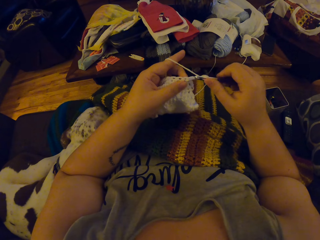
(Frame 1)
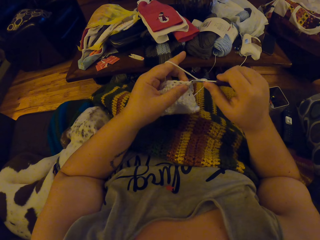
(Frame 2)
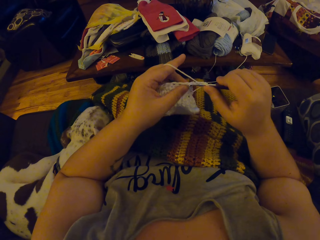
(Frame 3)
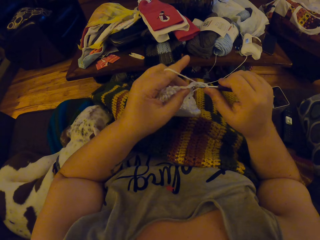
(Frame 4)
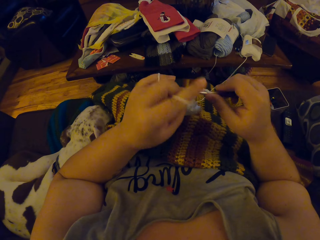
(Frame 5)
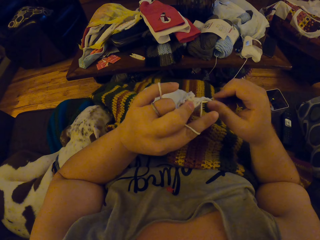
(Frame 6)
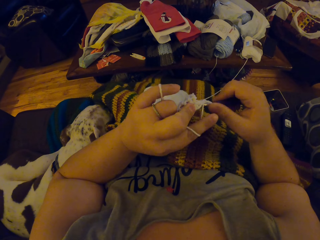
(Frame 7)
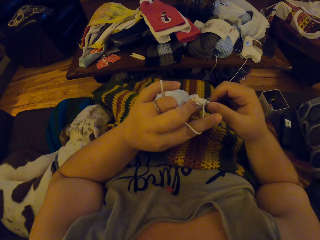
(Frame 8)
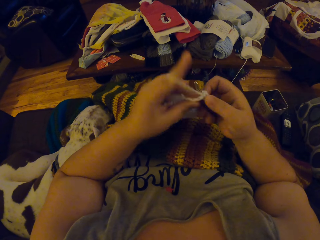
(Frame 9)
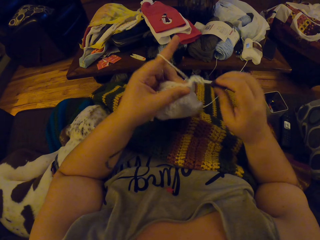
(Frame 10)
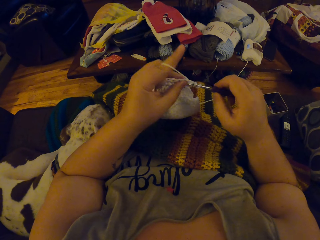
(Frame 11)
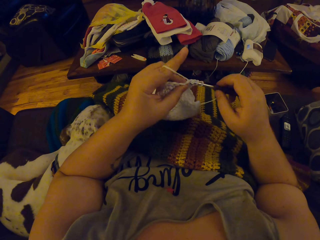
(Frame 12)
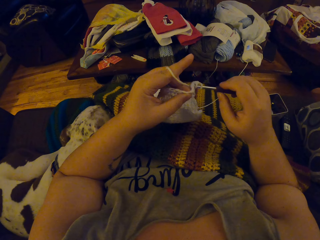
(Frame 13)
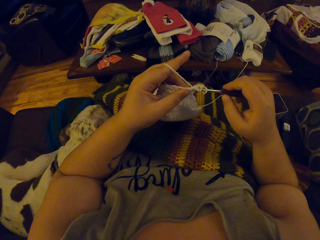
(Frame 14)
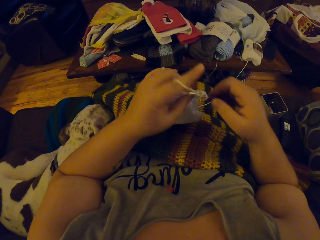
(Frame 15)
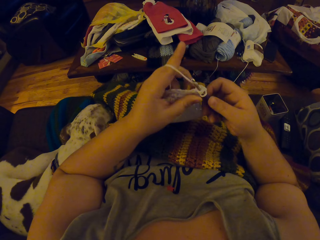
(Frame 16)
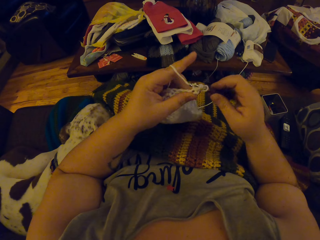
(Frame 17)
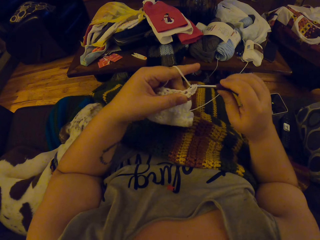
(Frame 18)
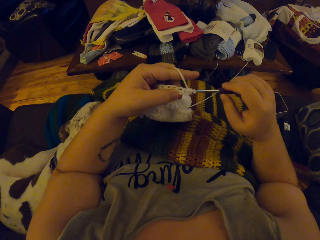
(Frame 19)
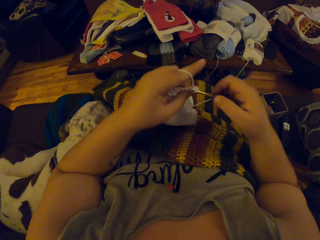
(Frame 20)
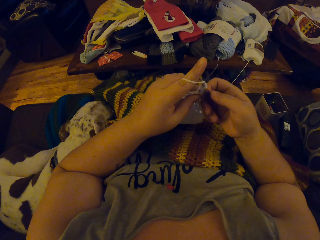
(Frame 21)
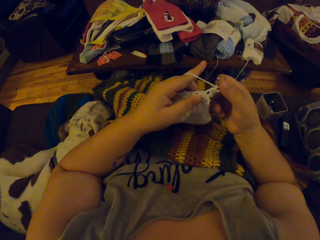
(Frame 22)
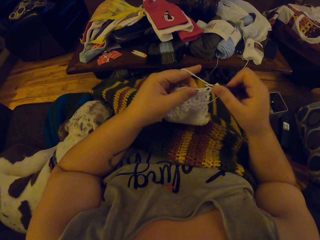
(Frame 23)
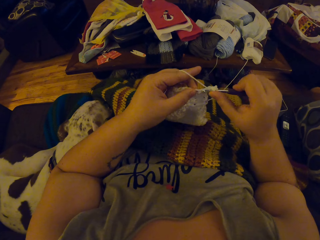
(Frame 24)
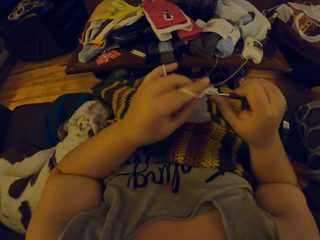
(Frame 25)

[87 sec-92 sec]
The camera wearer crochets the strip of yarn into a cloth with the crochet hook and her left hand.

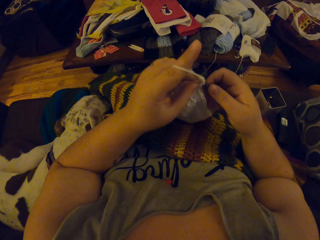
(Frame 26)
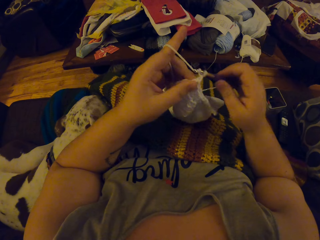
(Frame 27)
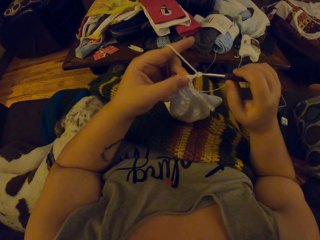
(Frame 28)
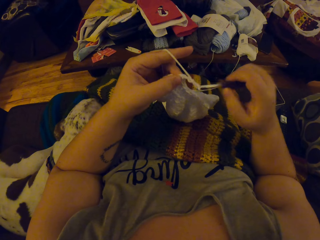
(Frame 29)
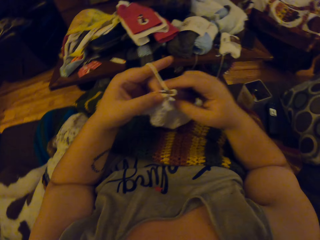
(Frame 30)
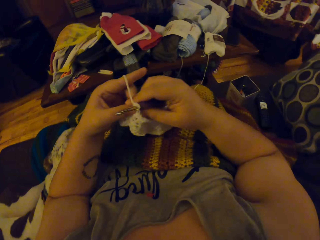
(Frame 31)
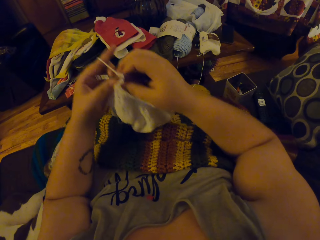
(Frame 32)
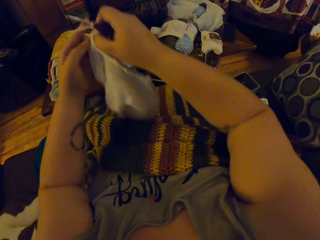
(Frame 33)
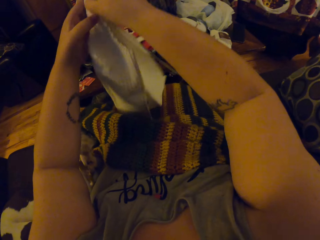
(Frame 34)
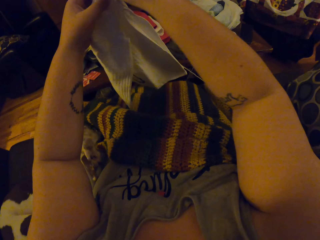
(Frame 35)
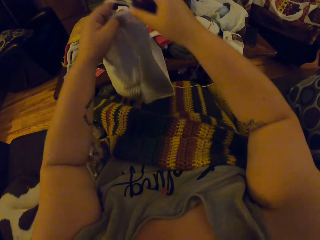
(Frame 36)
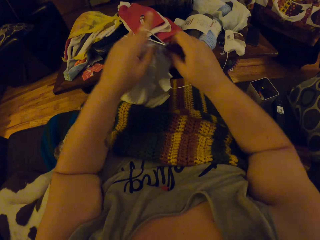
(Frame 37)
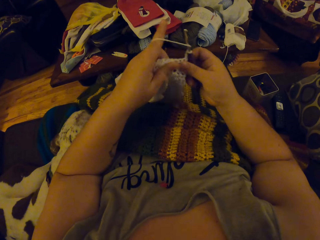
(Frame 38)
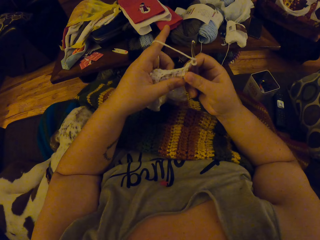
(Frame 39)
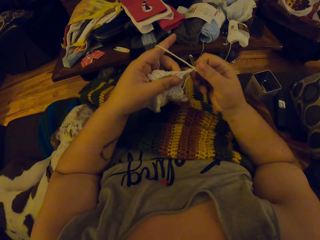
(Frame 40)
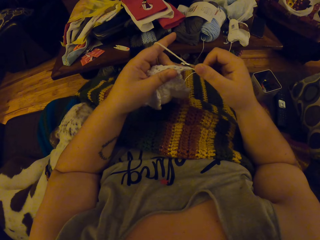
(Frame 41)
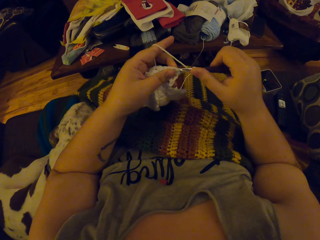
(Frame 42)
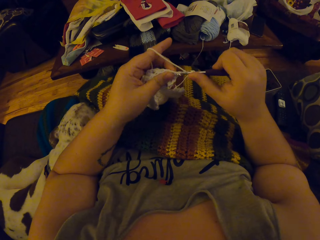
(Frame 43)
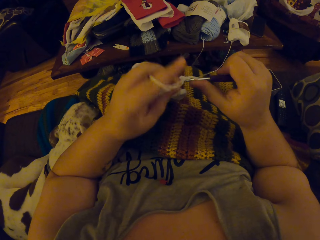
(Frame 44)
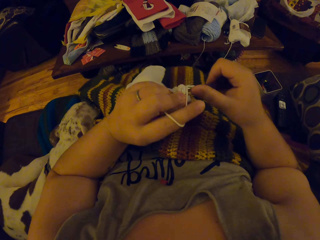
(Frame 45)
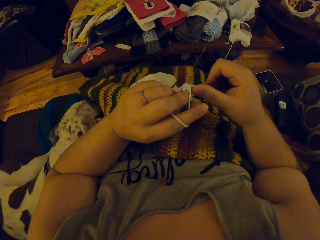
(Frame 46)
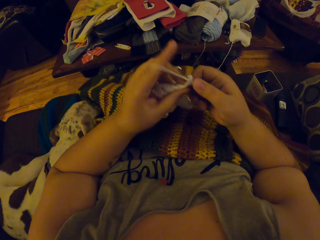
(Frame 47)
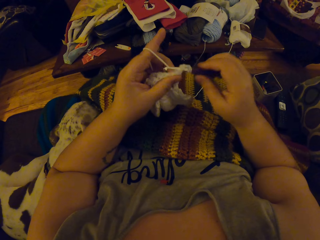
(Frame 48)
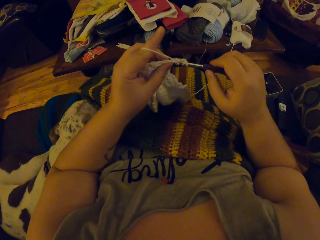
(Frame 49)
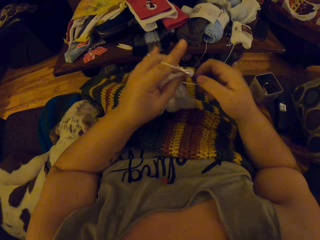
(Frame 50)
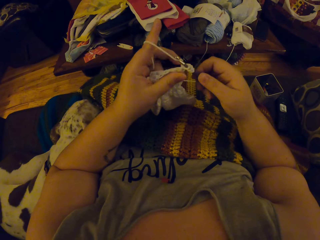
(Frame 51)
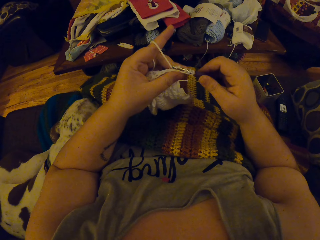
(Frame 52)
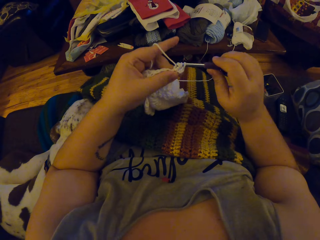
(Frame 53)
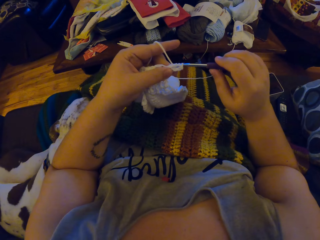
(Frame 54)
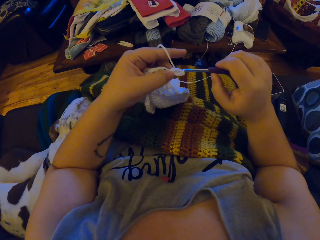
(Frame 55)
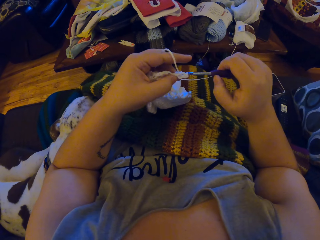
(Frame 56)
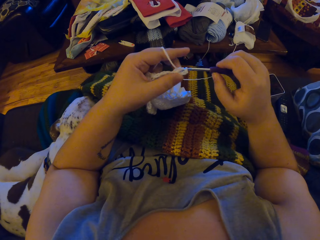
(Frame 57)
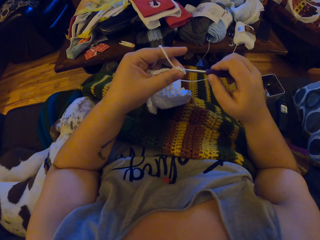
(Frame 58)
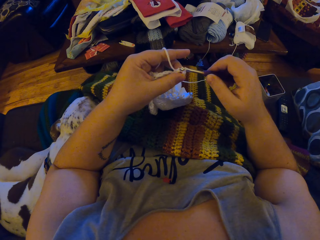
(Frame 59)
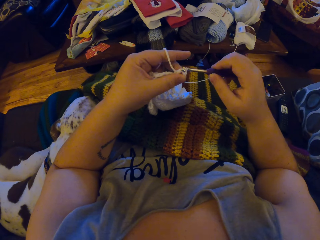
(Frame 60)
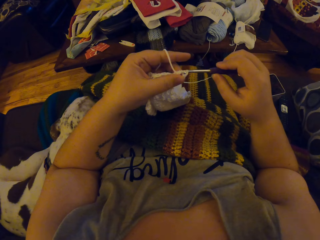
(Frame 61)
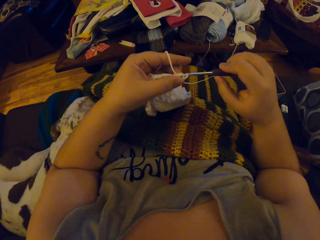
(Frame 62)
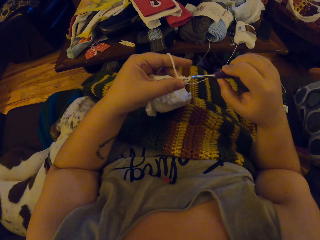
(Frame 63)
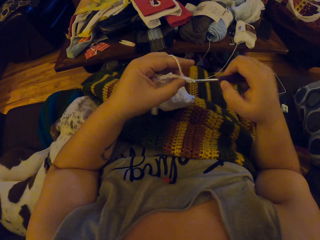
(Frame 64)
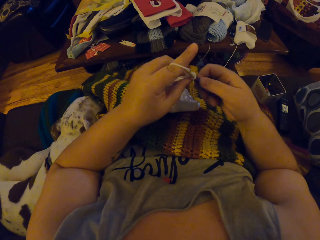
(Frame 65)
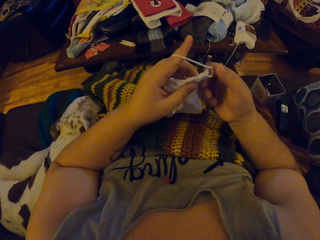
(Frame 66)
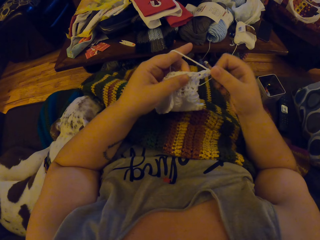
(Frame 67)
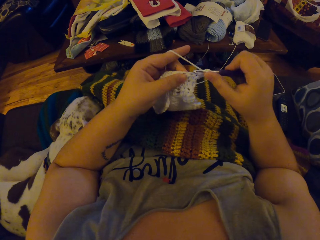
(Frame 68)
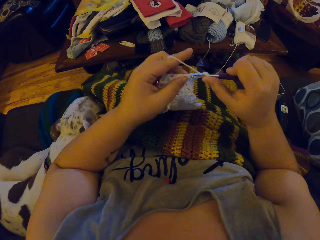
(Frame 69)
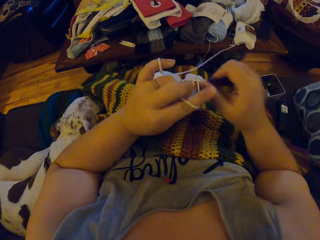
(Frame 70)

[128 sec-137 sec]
The camera wearer adjusts the white crochet cloth on her body with her hands. She crochets the strip of yarn into a cloth with the crochet hook and her left hand.

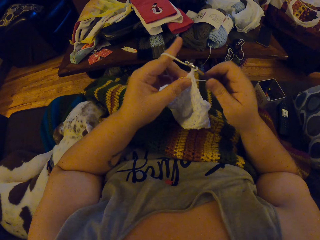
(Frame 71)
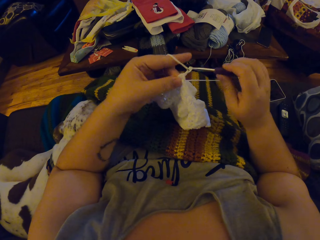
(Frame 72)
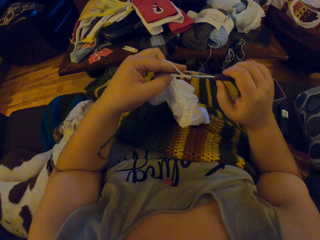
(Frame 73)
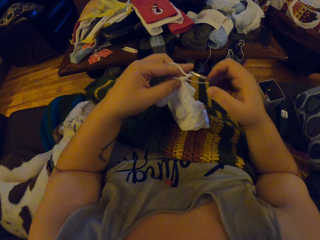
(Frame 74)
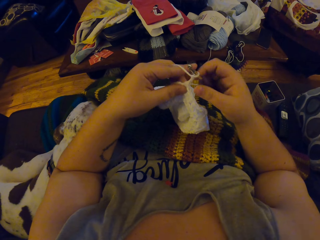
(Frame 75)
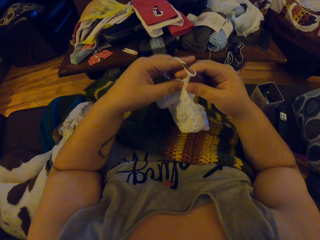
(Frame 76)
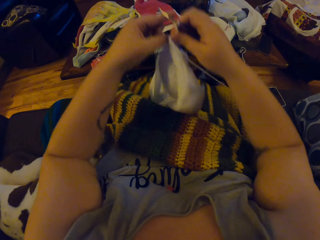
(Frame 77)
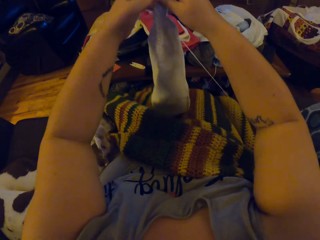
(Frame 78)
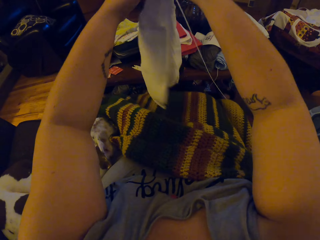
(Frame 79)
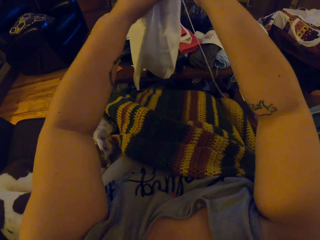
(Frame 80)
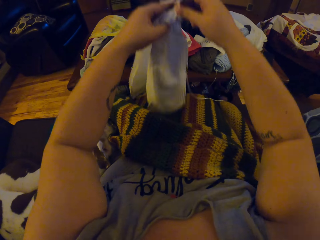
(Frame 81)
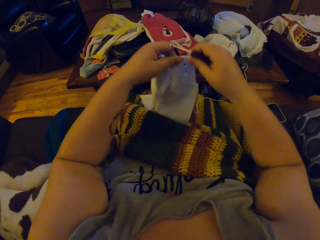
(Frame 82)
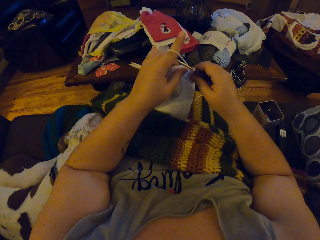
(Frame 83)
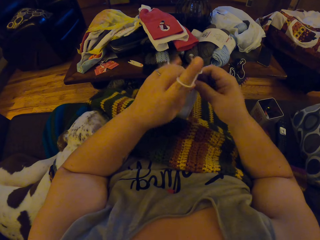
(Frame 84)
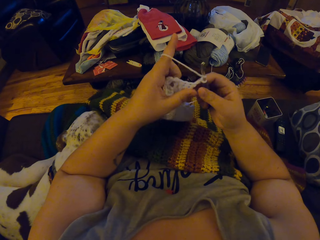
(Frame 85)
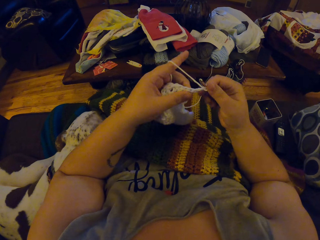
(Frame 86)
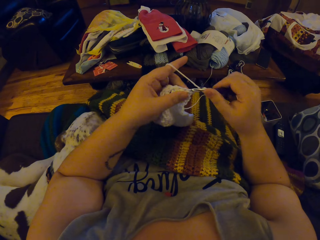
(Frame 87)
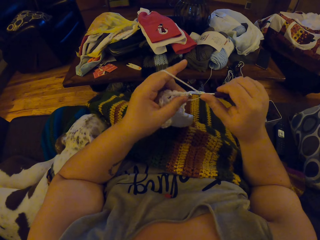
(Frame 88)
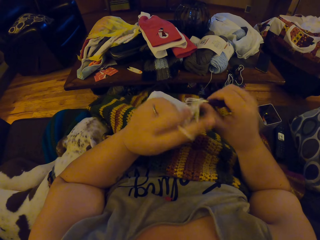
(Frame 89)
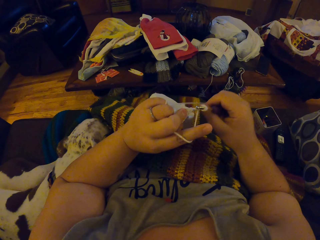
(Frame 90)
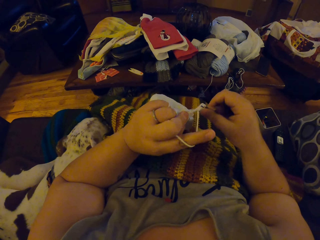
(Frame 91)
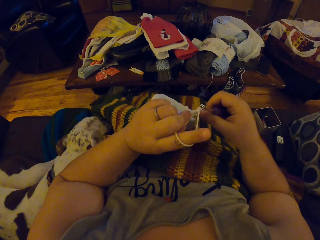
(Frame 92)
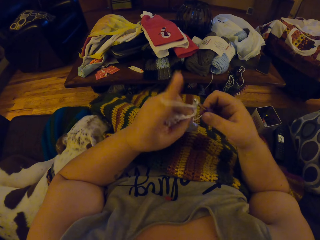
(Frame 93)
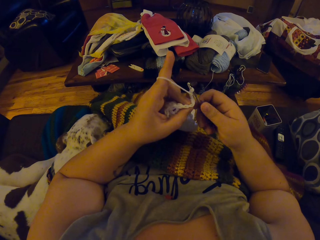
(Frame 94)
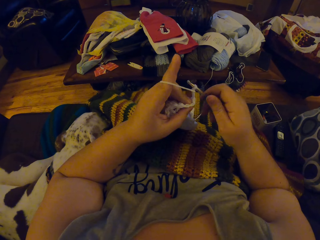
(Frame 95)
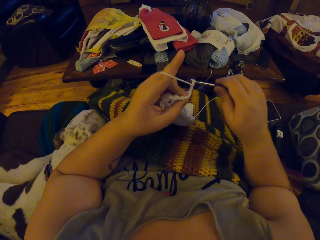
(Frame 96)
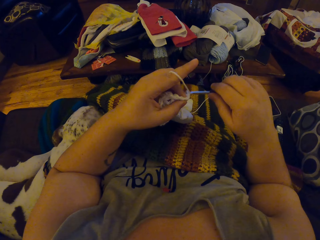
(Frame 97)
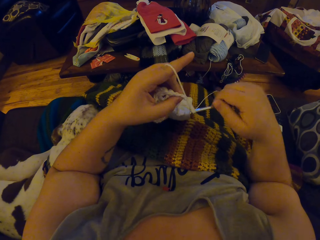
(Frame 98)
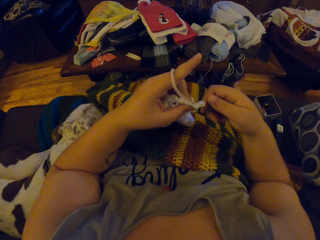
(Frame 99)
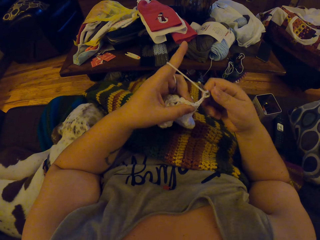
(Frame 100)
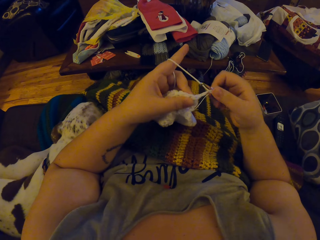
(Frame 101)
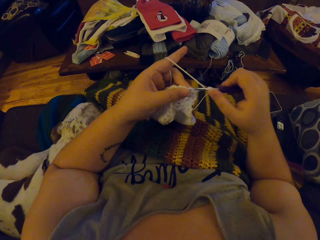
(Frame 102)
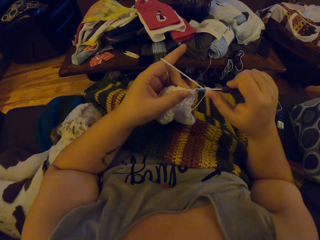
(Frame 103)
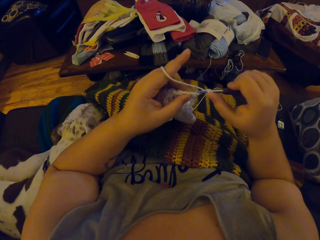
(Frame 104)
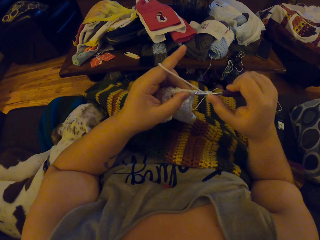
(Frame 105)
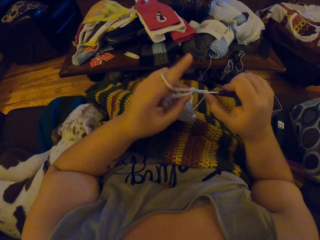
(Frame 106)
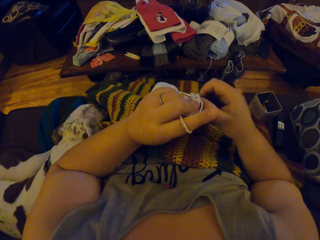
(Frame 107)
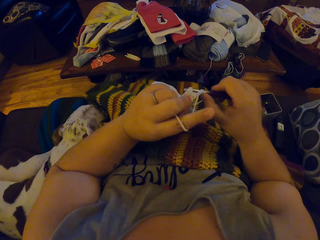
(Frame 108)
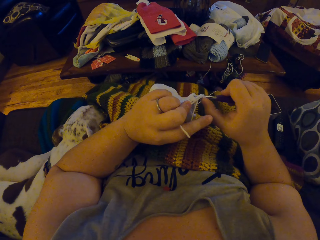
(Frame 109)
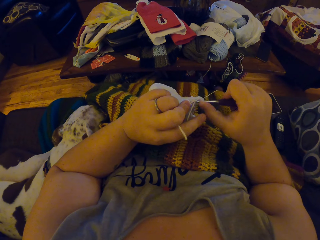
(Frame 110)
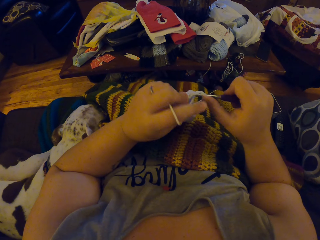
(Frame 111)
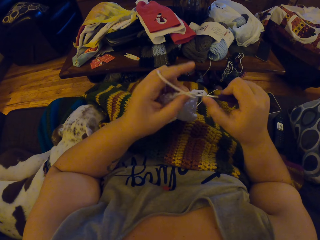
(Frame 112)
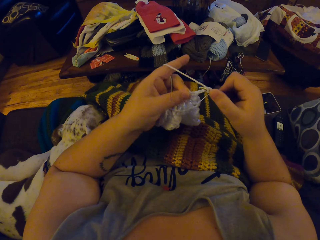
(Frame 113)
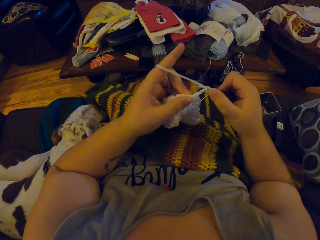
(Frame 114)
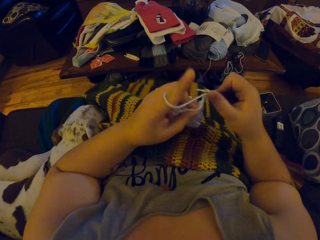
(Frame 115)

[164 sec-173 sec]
The camera wearer adjusts the white crochet cloth on her body with her hands. She crochets the strip of yarn into a cloth with the crochet hook and her left hand.
